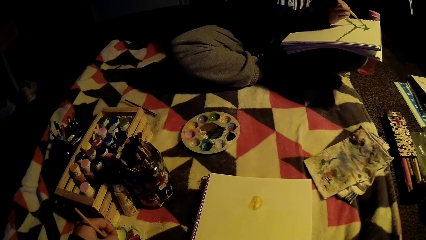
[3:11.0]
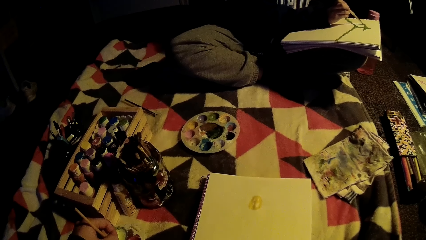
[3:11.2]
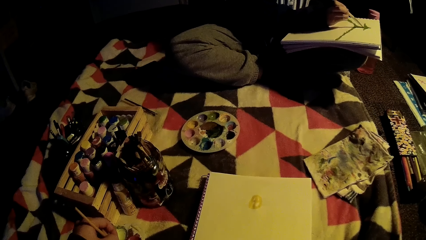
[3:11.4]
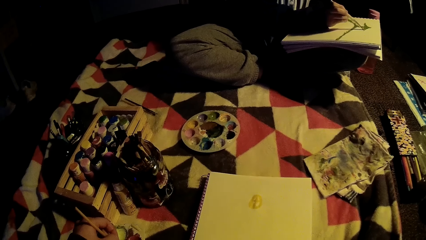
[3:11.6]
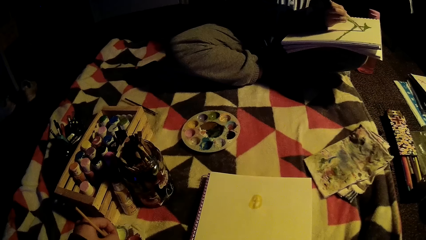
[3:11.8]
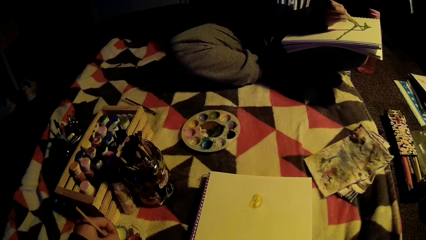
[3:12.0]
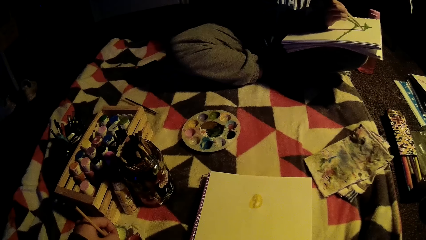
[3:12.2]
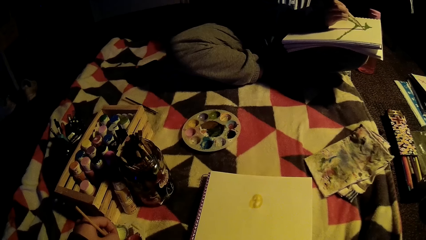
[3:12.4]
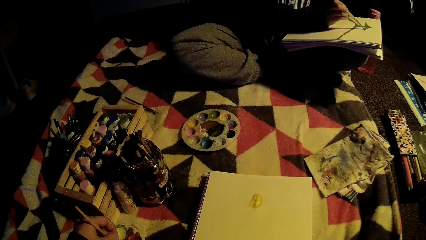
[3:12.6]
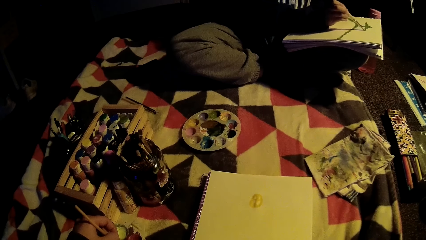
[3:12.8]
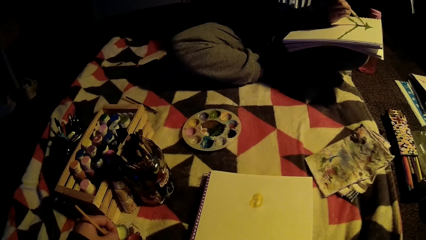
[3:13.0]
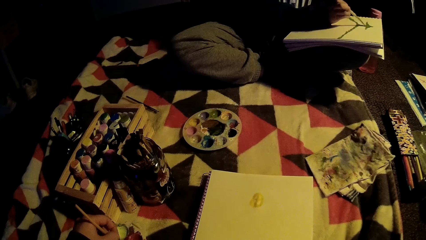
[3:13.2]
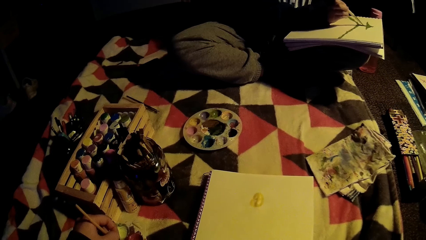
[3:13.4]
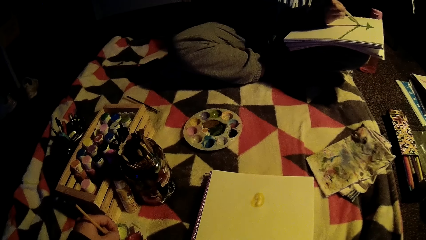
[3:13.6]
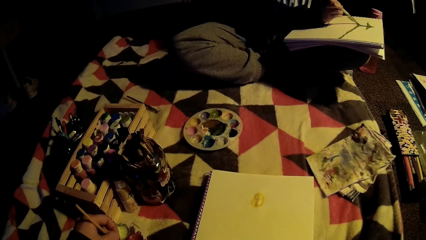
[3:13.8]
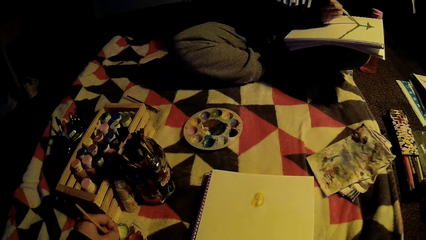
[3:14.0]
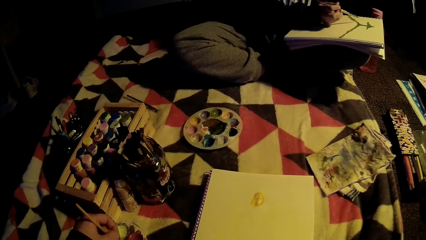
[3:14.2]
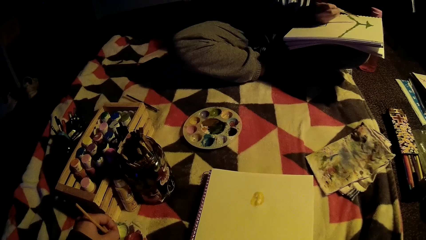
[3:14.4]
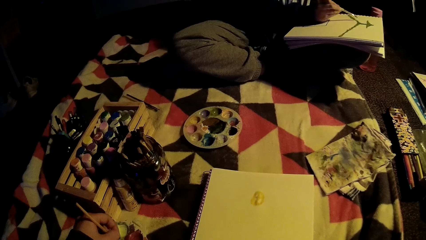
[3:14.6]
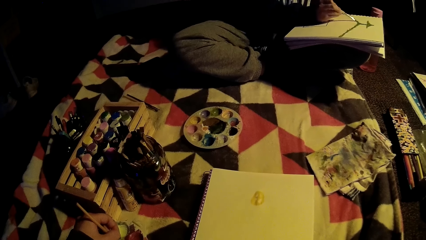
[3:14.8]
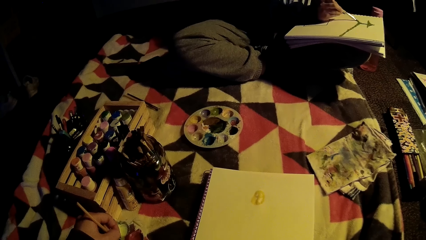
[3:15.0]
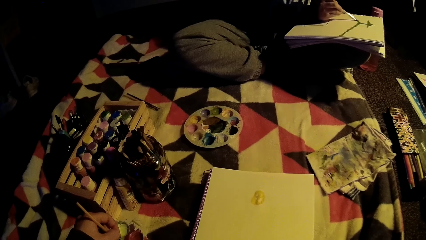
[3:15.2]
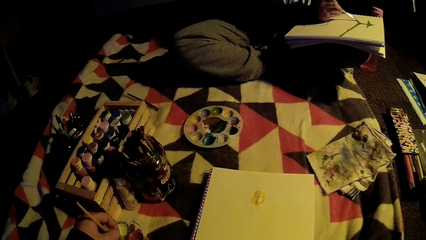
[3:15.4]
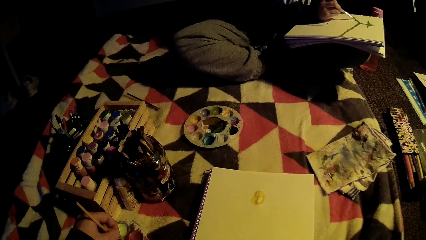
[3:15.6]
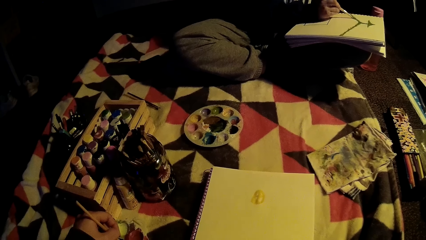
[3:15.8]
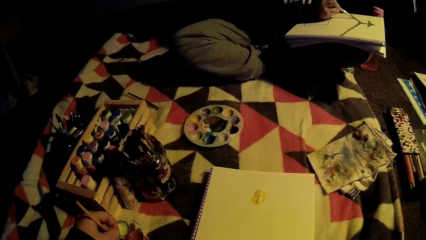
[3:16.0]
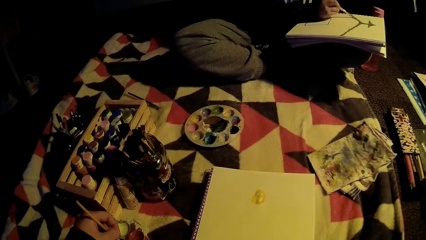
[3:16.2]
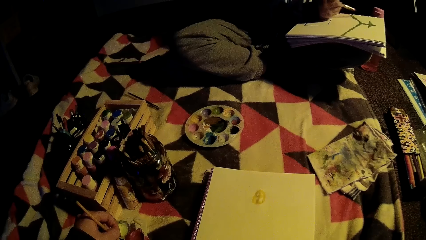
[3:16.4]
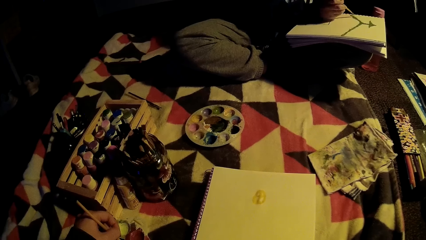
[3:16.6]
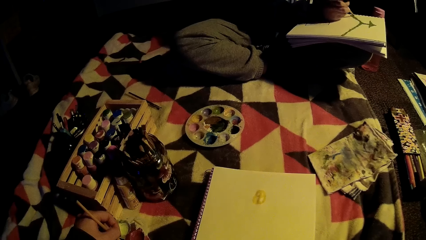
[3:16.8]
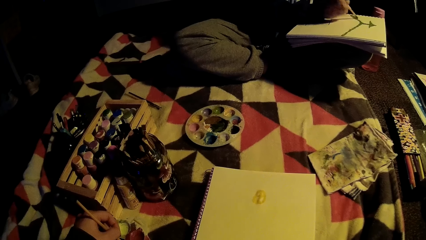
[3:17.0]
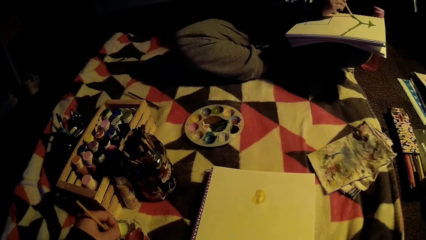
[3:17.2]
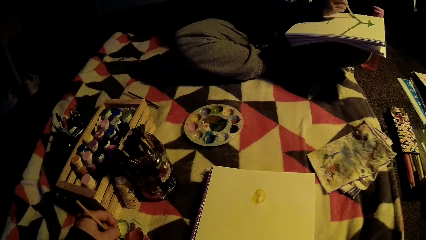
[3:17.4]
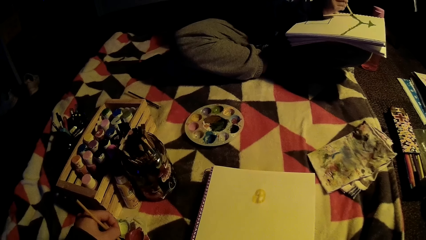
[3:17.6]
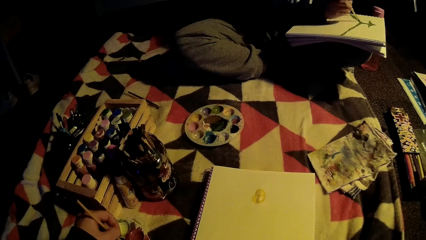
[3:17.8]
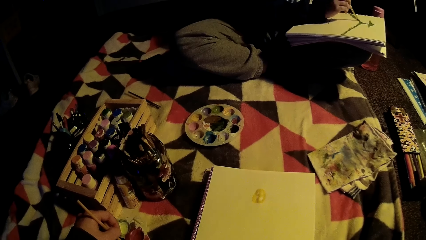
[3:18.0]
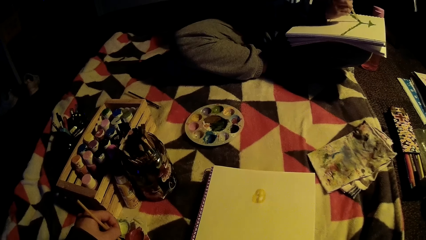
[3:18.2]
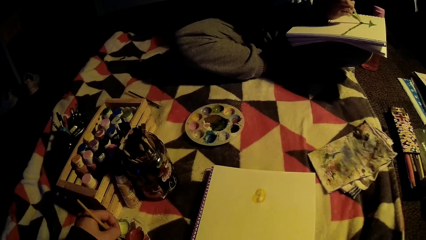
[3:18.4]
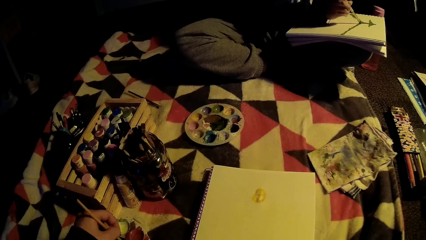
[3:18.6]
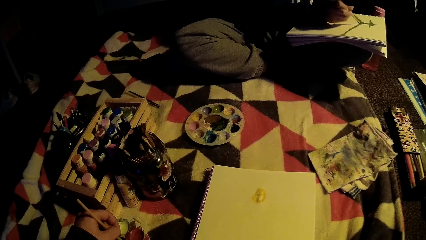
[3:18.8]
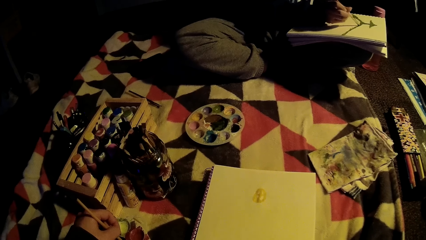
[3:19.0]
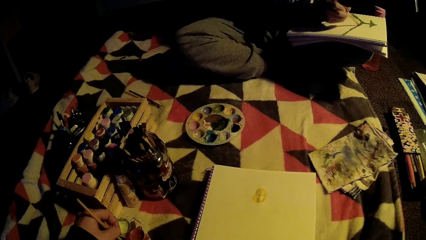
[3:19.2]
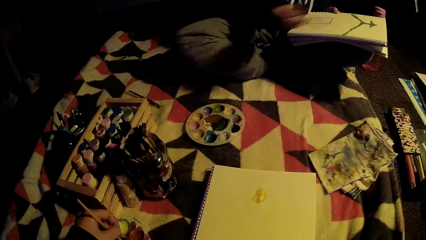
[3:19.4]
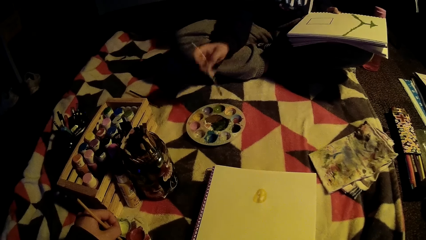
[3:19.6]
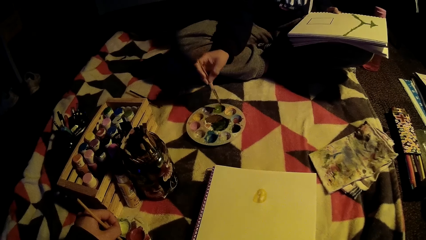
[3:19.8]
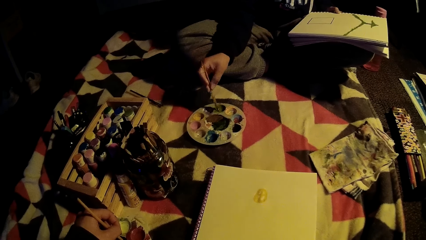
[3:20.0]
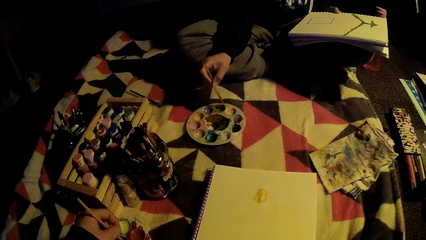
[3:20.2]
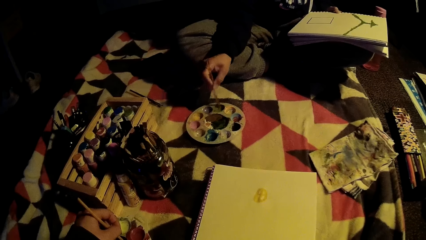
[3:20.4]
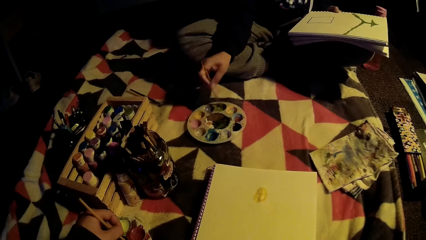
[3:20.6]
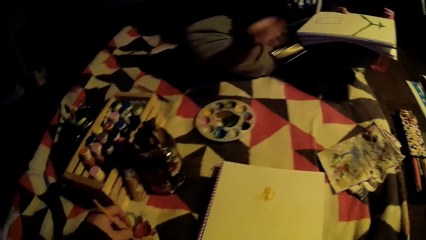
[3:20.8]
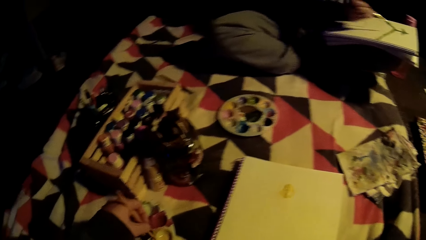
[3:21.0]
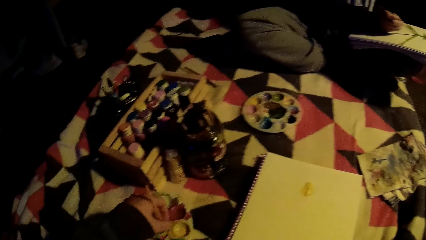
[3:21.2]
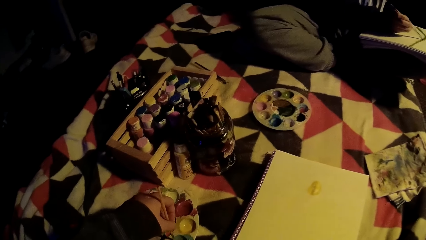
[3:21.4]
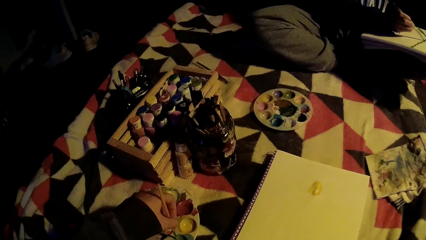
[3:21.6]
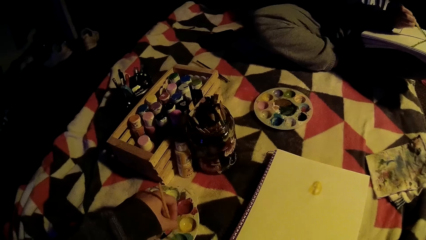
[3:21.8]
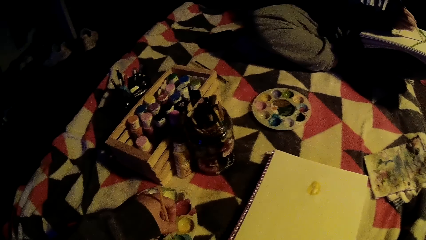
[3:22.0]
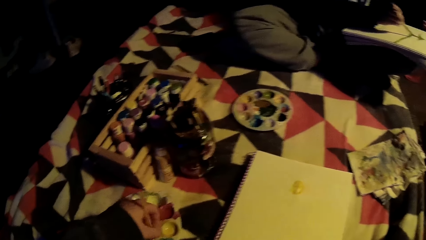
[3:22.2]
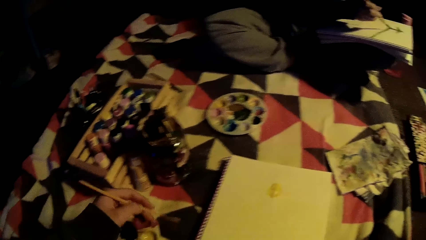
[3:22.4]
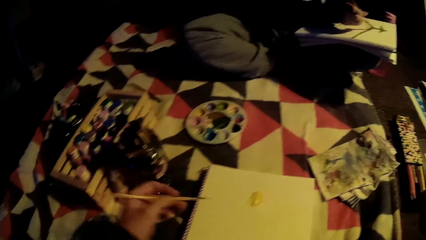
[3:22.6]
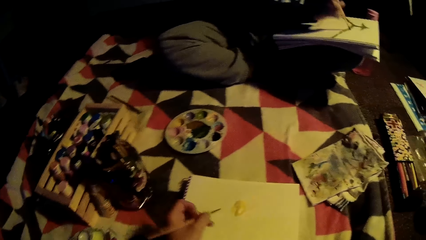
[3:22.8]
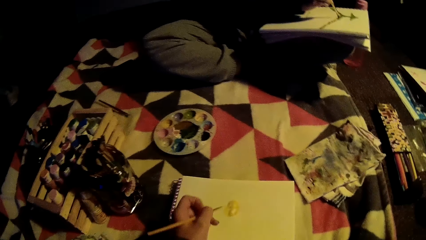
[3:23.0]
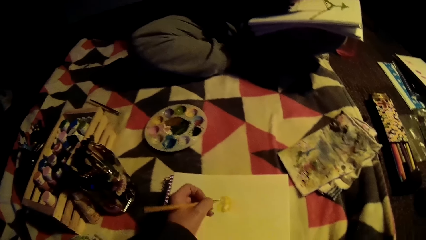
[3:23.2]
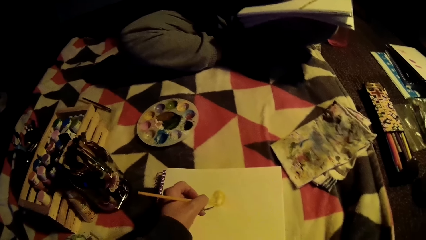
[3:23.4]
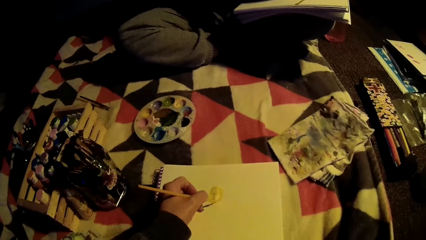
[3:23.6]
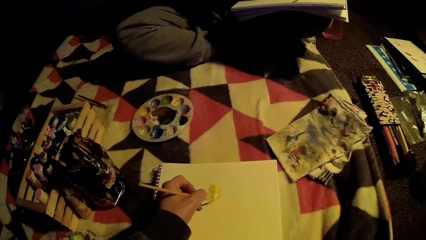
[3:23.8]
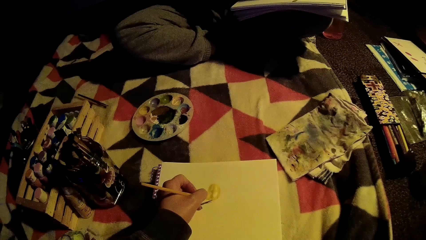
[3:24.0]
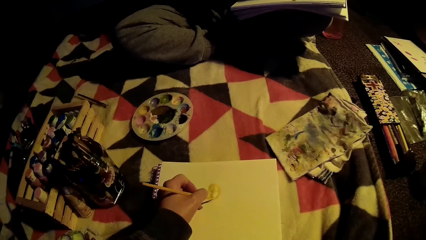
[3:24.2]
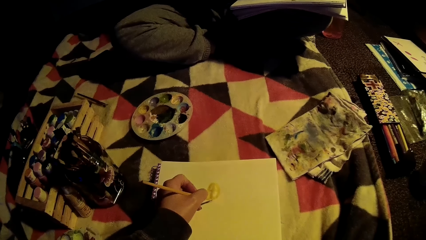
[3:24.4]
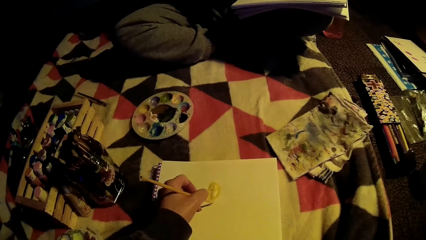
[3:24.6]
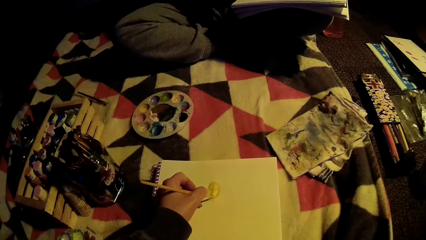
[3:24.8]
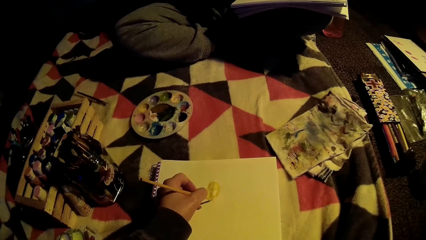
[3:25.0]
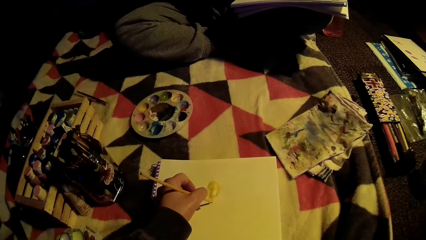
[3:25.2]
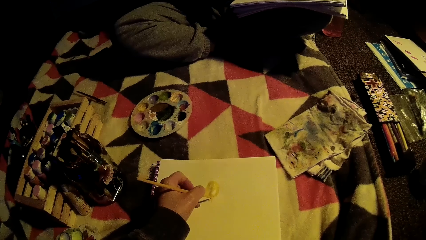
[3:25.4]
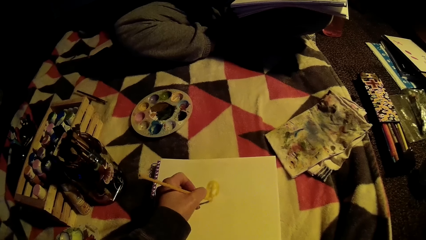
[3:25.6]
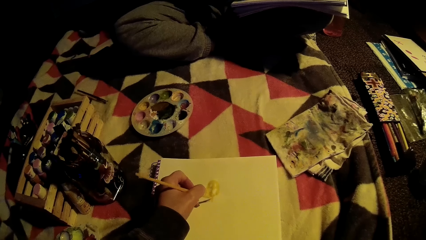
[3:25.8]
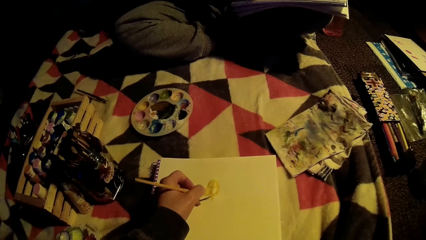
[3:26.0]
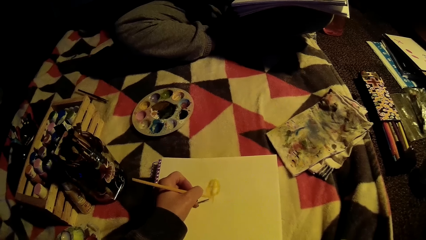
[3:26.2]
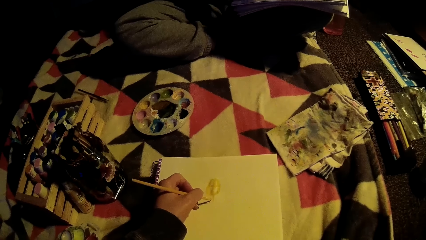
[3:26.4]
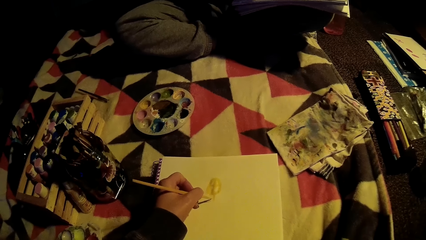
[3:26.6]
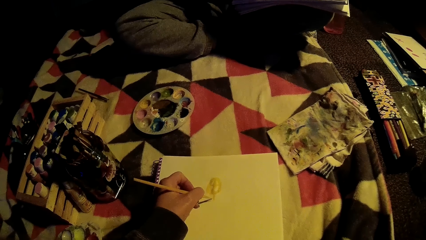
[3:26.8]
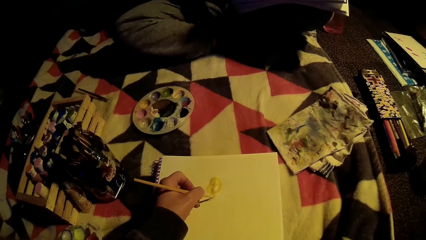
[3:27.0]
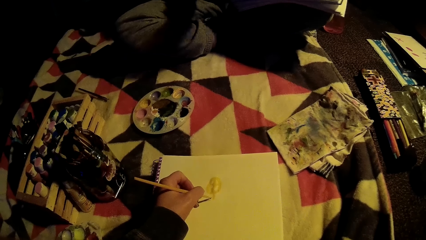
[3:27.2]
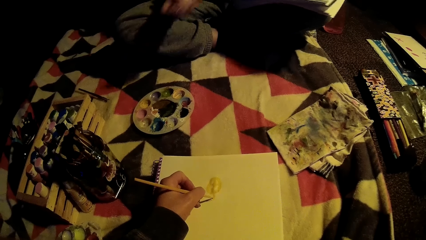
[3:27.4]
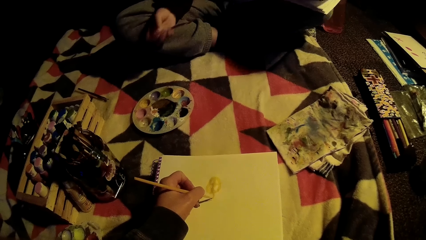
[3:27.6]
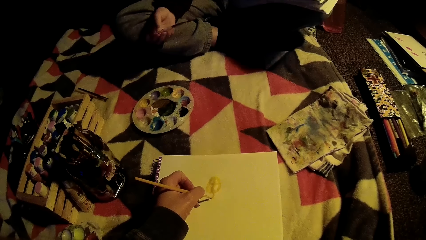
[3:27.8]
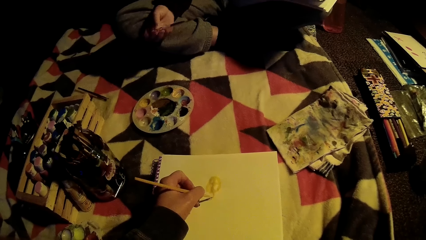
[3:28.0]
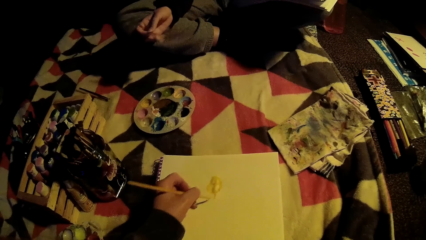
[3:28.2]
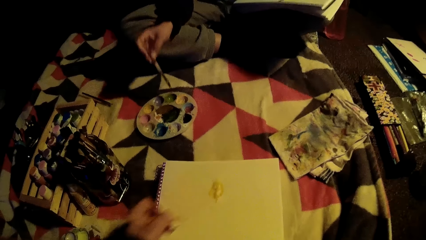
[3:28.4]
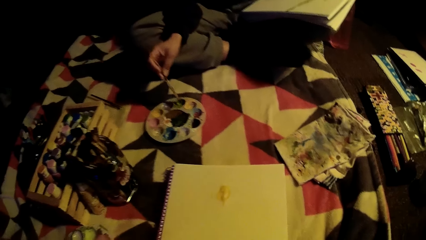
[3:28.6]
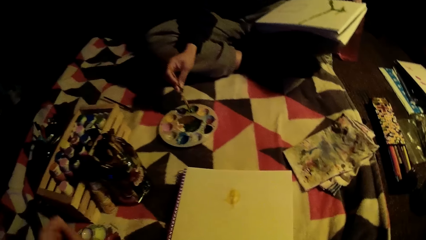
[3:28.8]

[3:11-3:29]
A lady dips a brush in the paint. The camera wearer dips a brush in the paint. The lady paints. The camera wearer paints a book.
